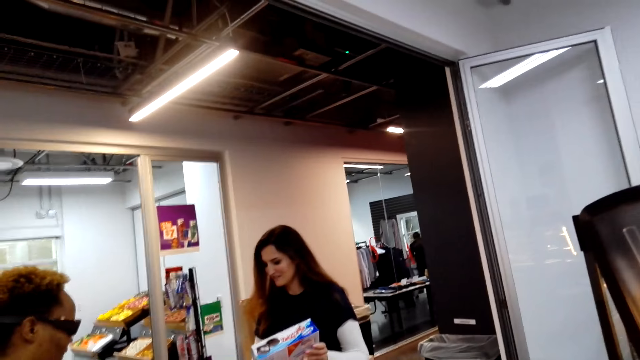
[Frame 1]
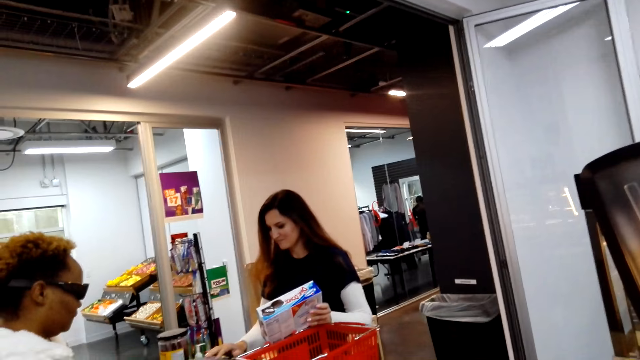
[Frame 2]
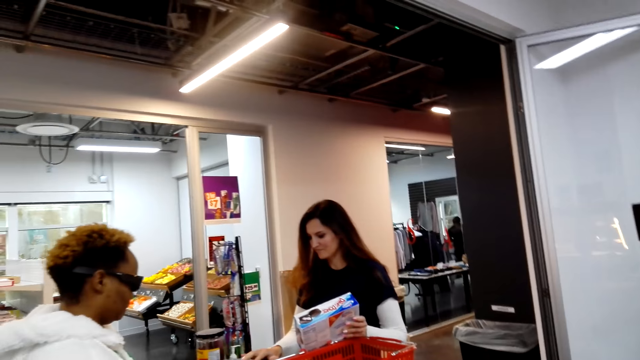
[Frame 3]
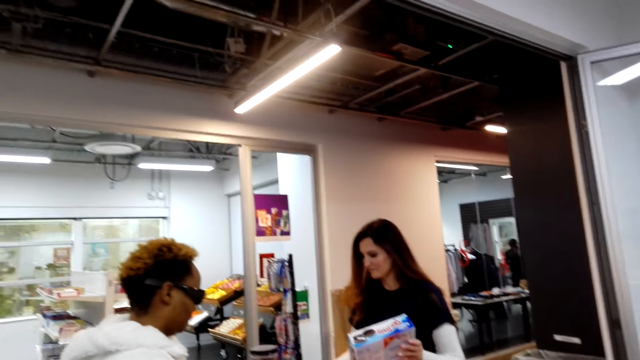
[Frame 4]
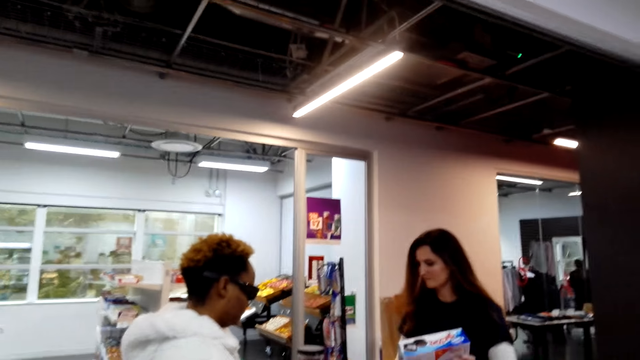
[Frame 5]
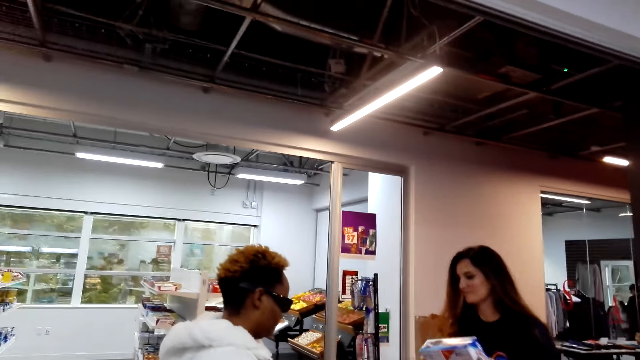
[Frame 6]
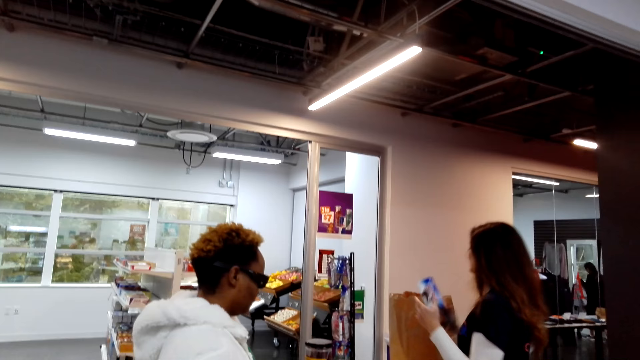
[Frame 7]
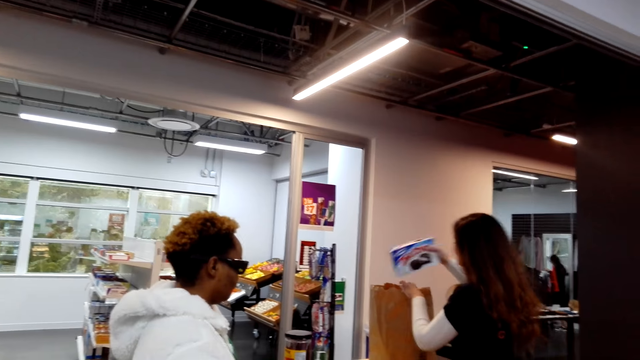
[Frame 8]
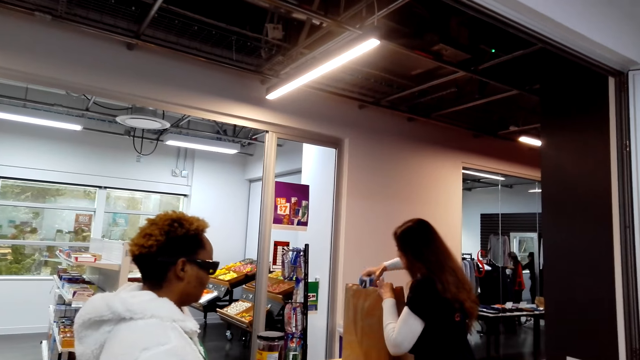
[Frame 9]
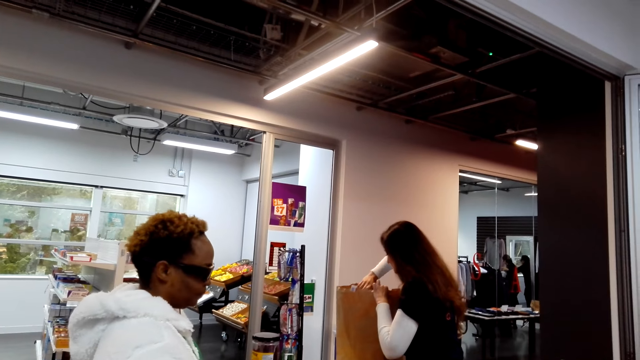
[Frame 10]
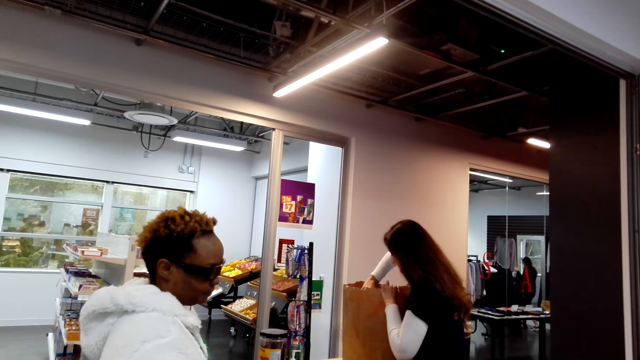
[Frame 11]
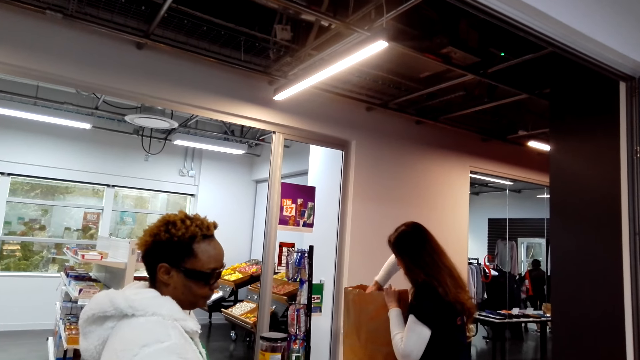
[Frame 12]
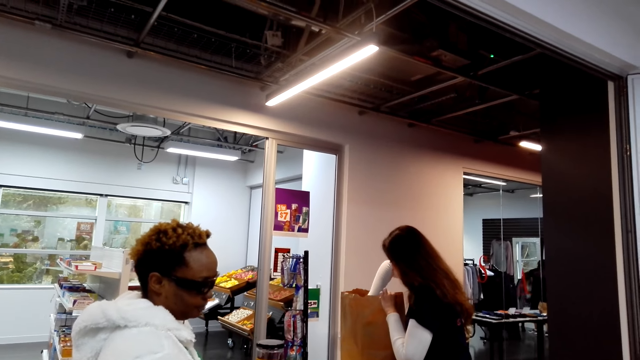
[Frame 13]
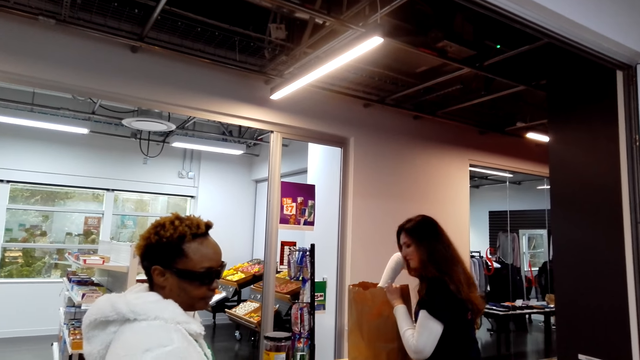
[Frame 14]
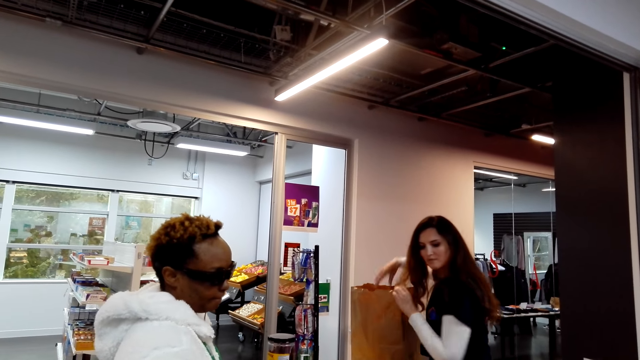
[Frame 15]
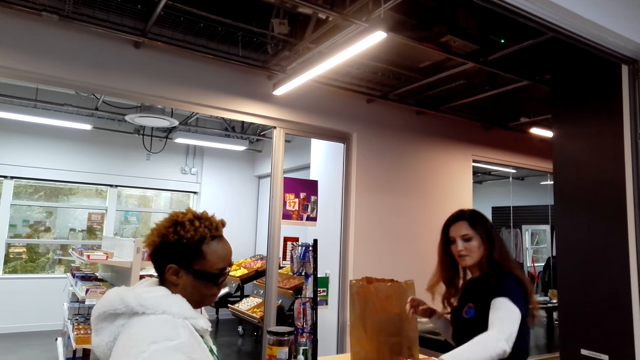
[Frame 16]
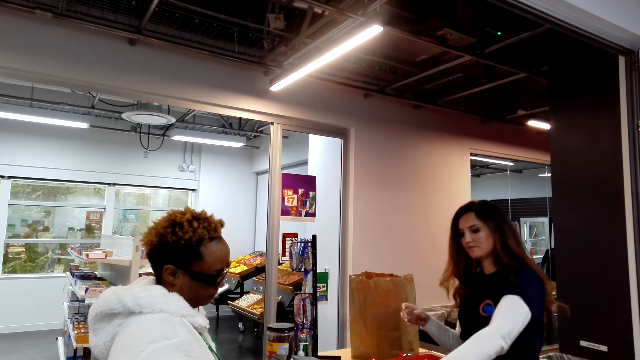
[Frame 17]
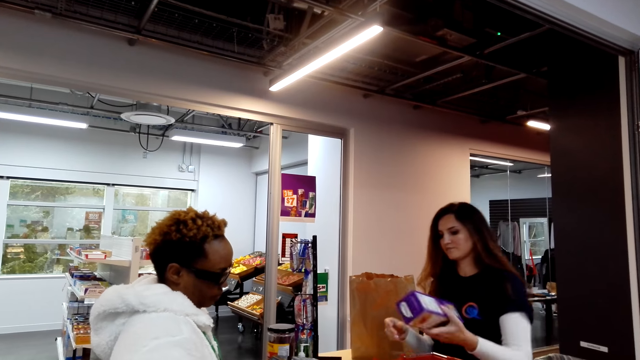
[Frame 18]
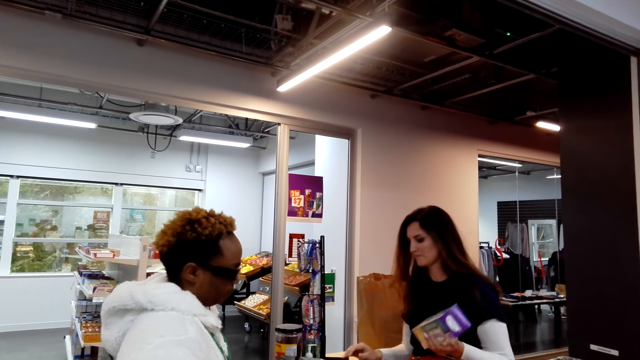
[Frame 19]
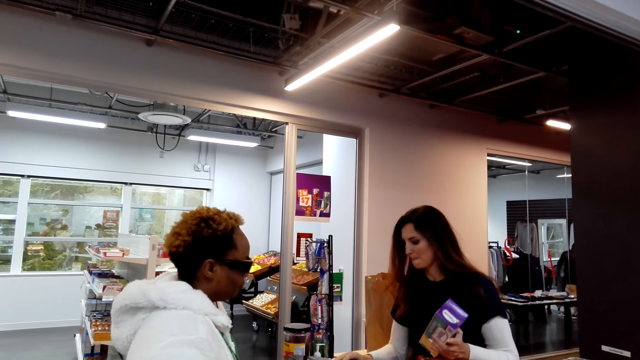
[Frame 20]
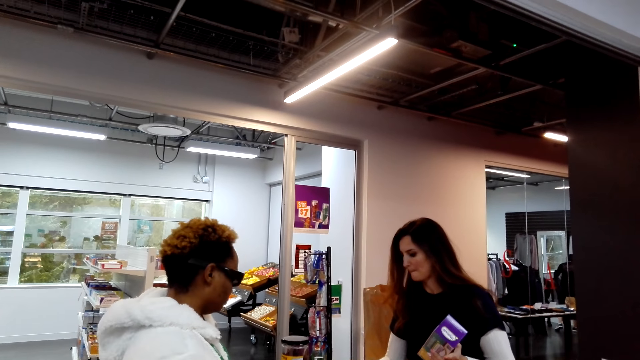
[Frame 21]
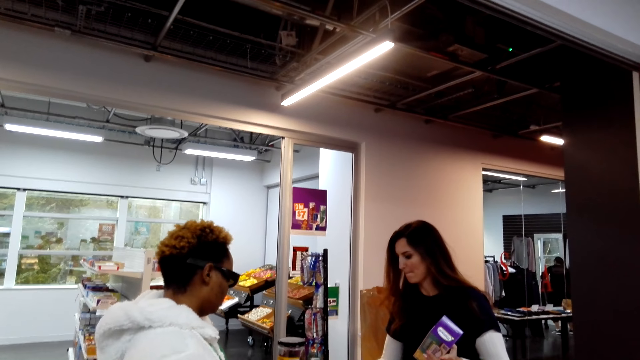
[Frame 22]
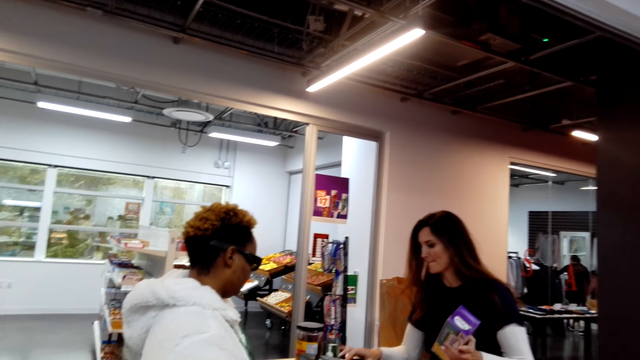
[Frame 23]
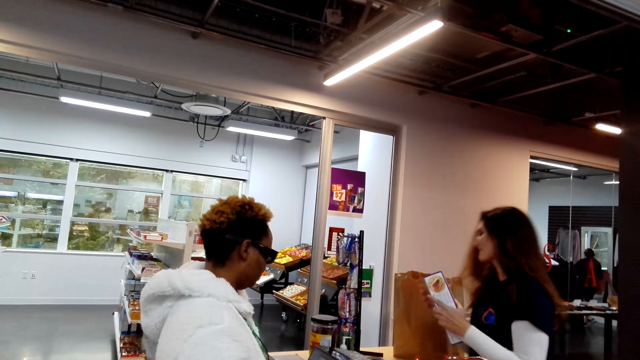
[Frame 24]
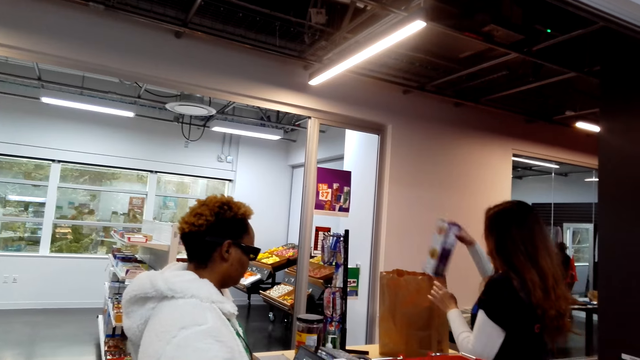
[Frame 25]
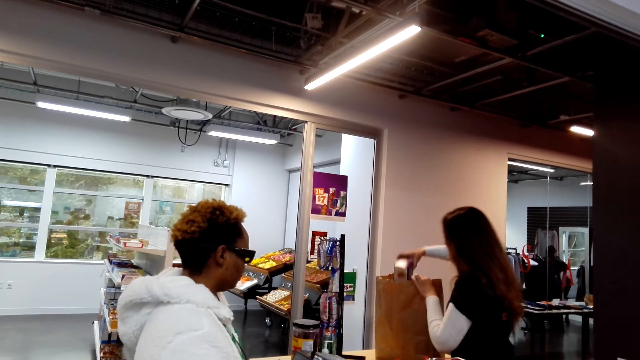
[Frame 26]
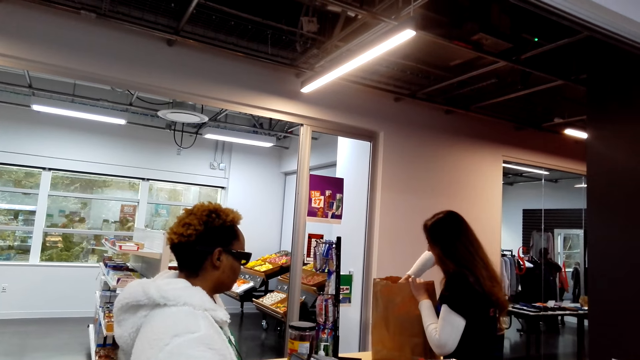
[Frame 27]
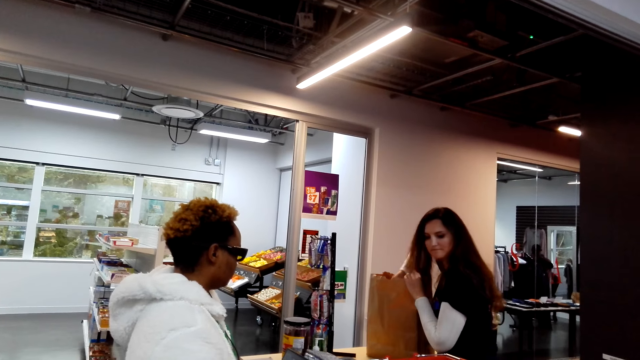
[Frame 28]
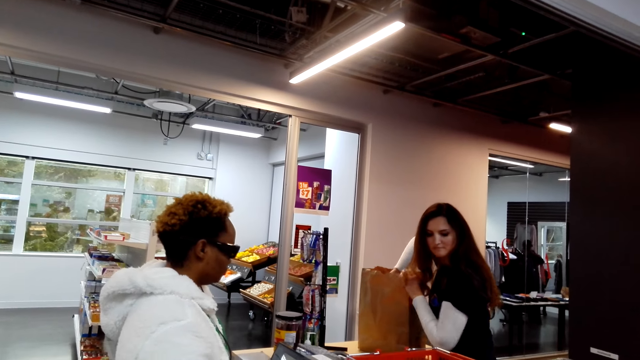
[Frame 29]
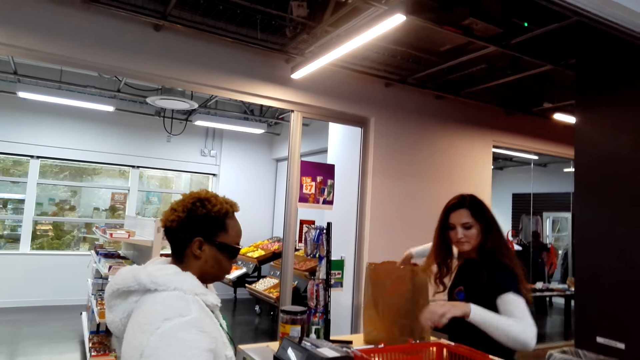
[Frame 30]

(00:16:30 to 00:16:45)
The woman calculates the price and puts the ding dong in the bag. The woman itemizes the items, picks up something, calculates the price and puts something in the bag.

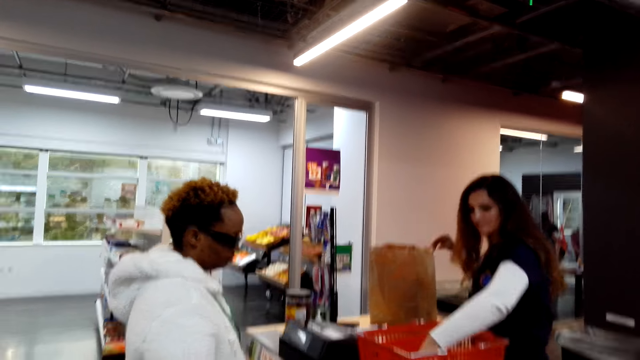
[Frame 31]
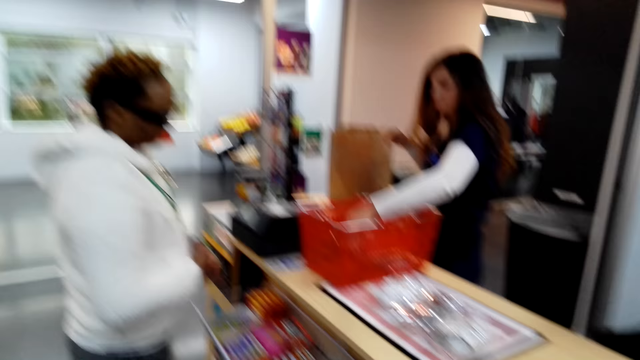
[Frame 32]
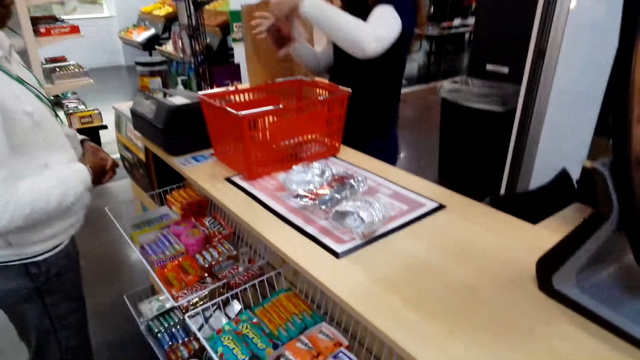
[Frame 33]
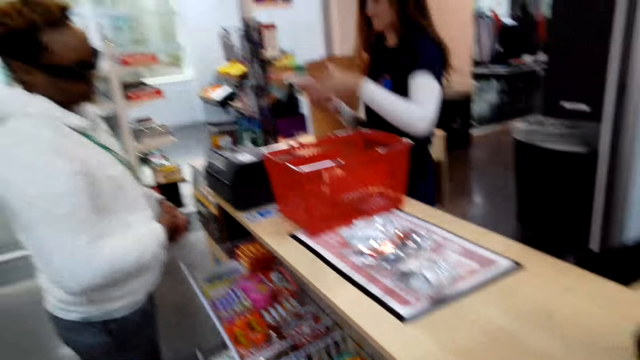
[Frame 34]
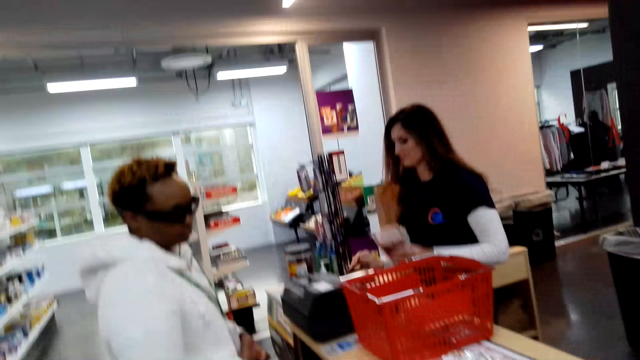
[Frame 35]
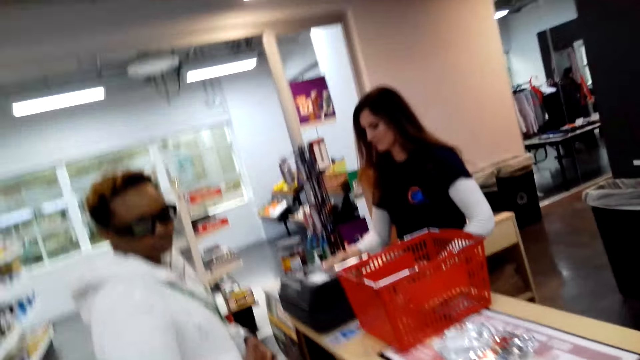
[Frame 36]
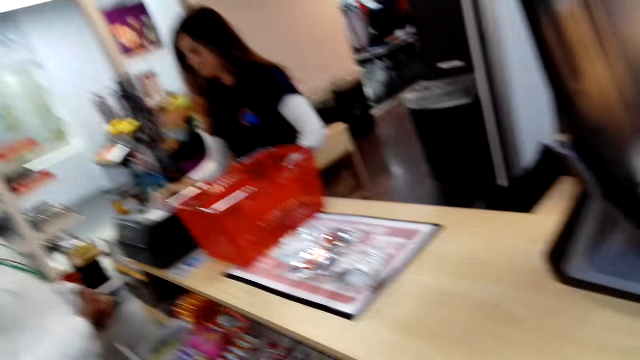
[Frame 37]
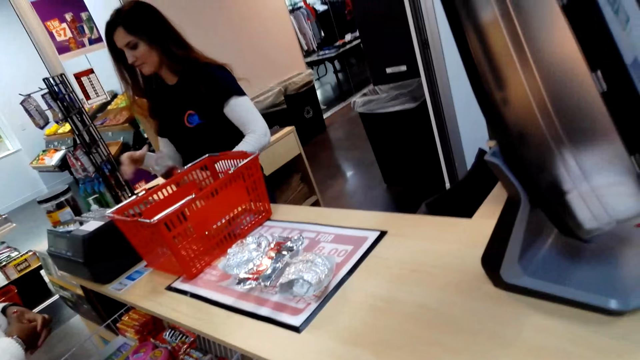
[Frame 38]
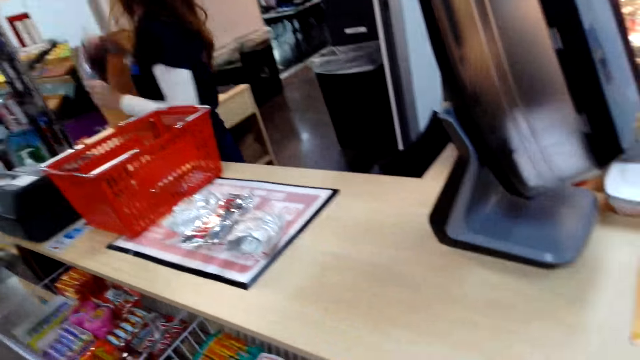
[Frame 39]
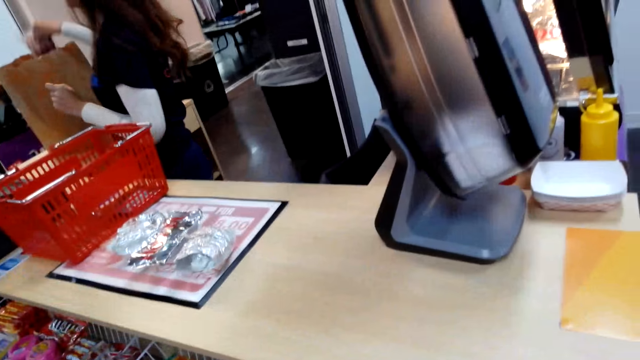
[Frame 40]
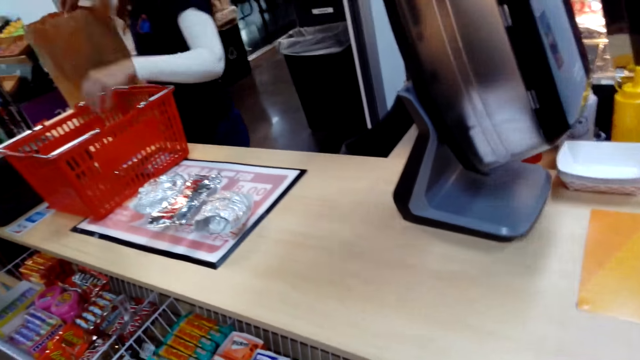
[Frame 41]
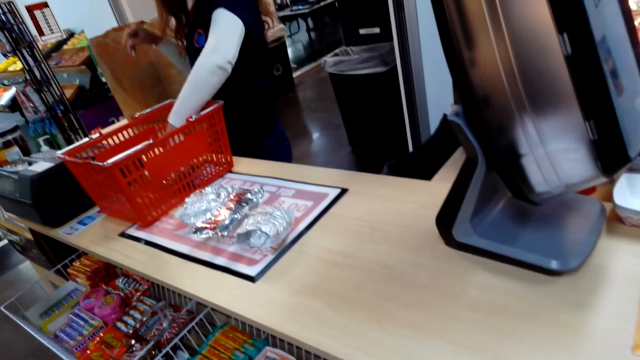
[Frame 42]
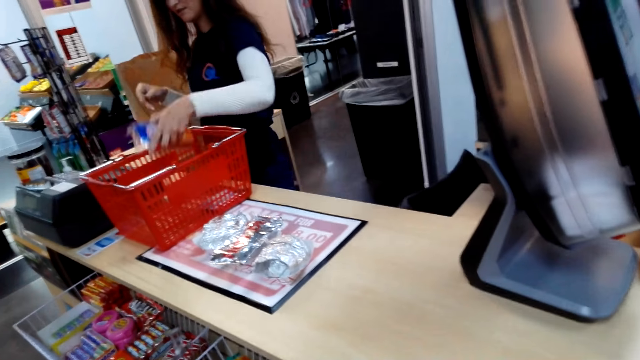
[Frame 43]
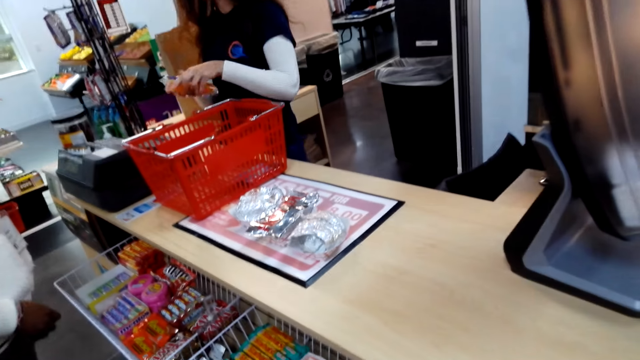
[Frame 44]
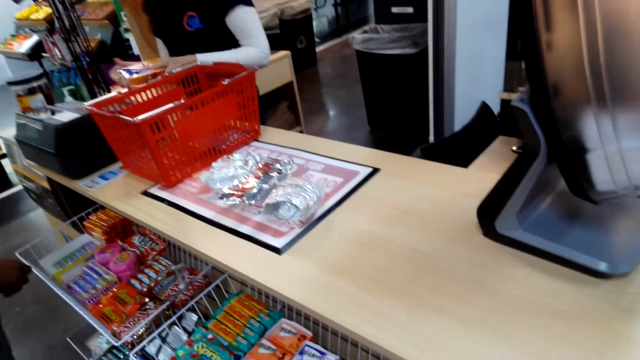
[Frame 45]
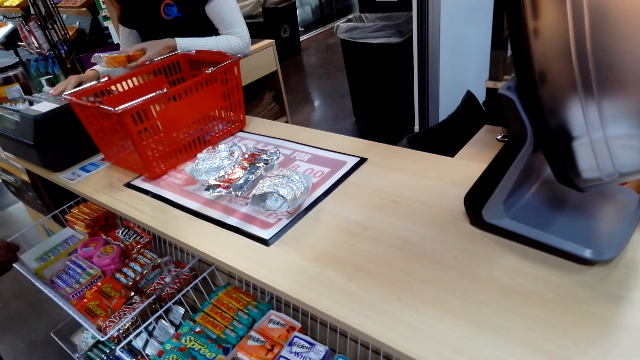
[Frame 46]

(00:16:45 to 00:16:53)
The woman picks up something, itemizes the items, calculates the price and puts something in the bag. The woman picks up something and itemizes the items.
